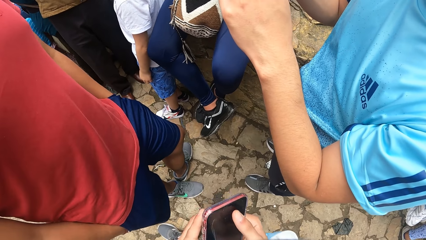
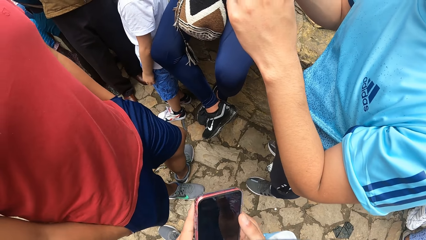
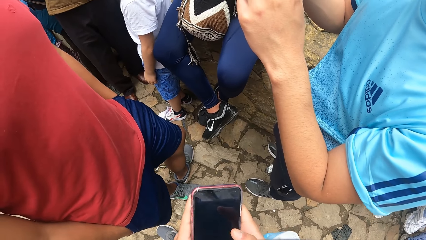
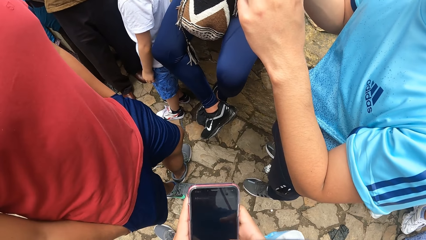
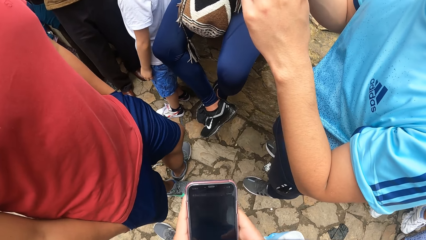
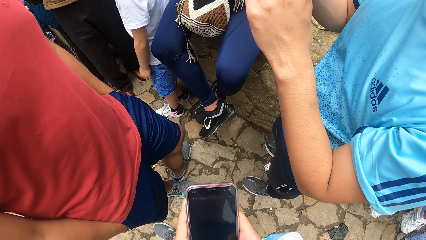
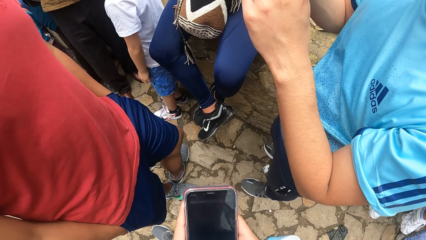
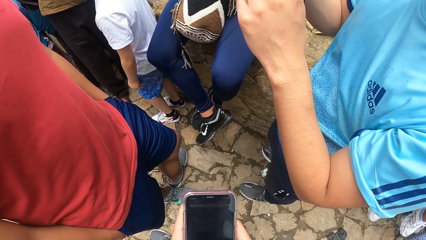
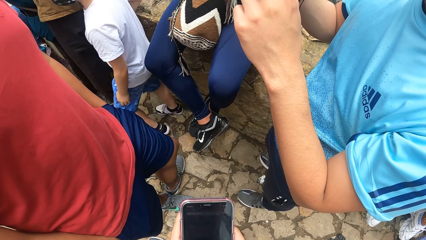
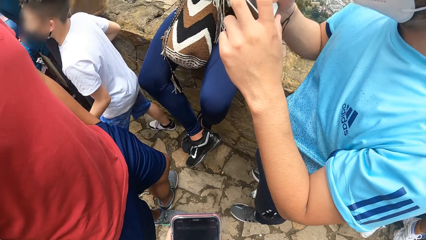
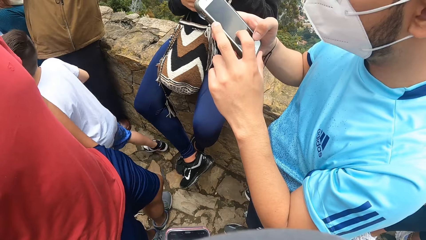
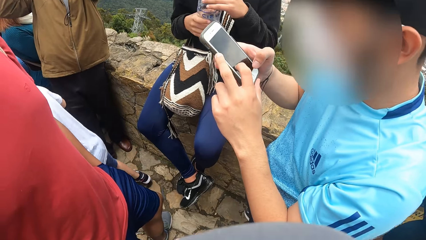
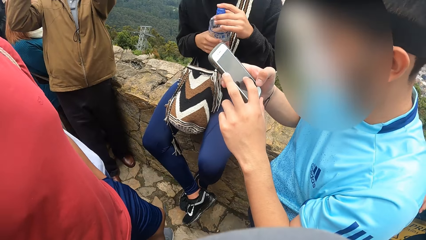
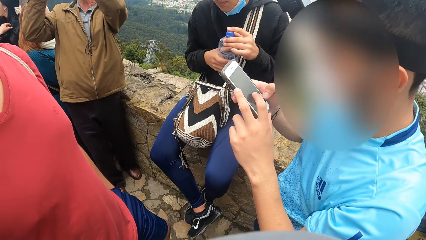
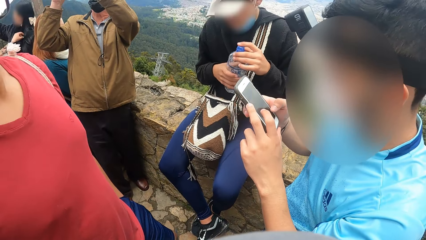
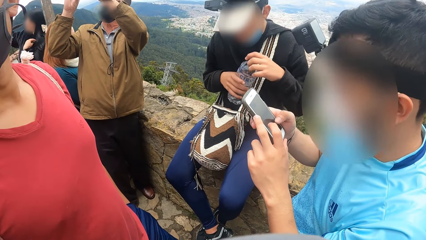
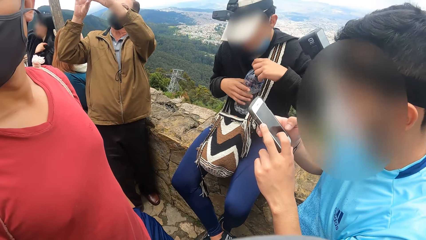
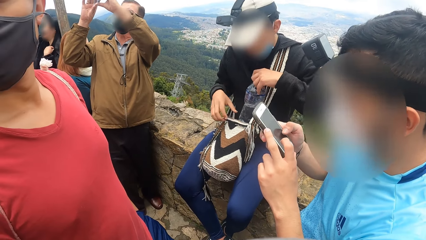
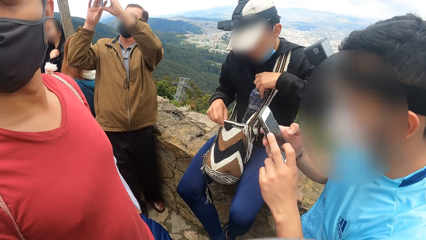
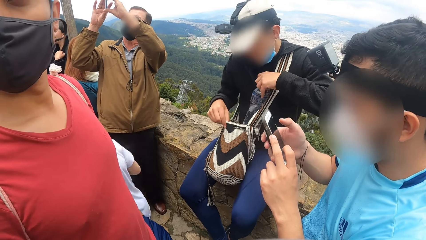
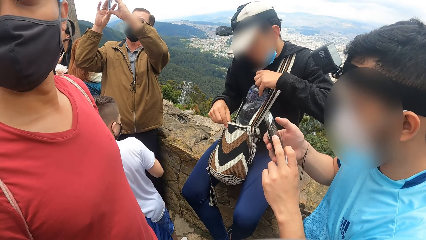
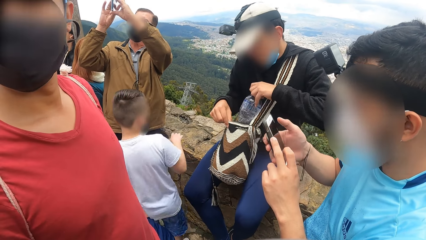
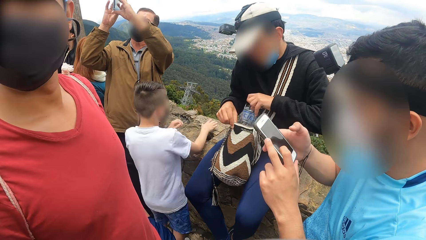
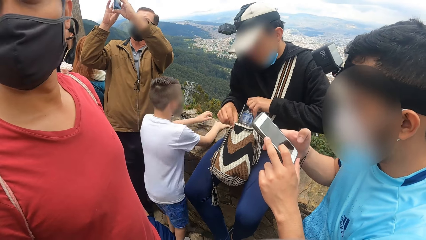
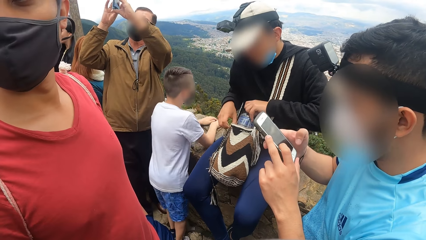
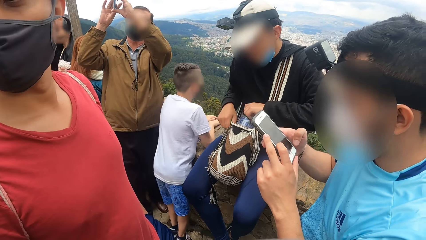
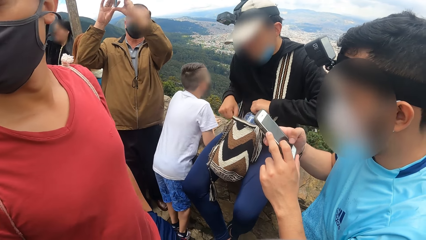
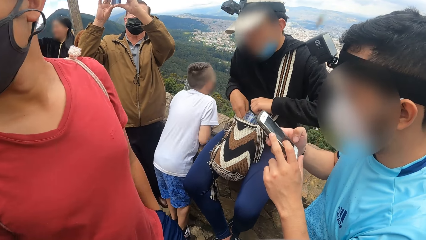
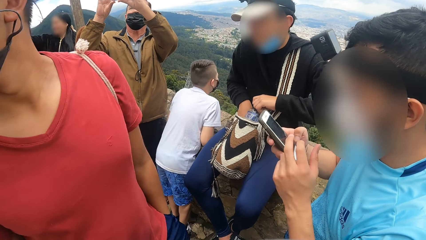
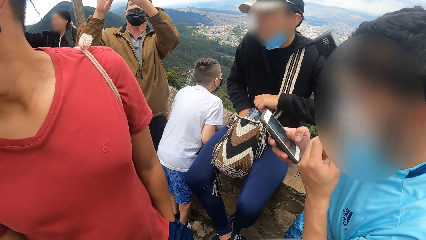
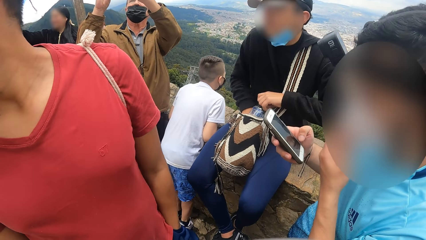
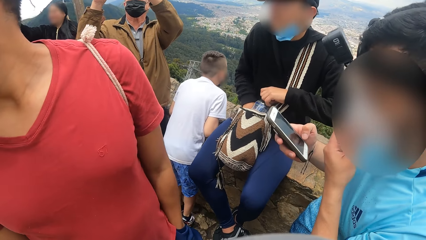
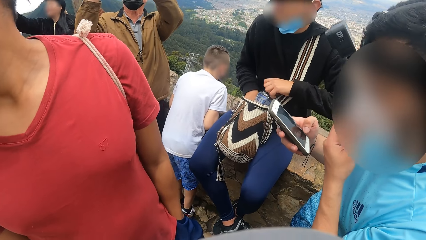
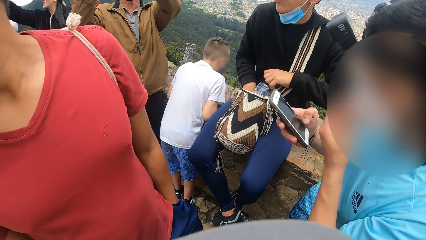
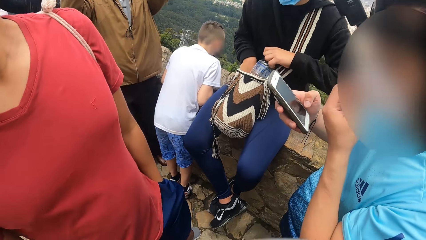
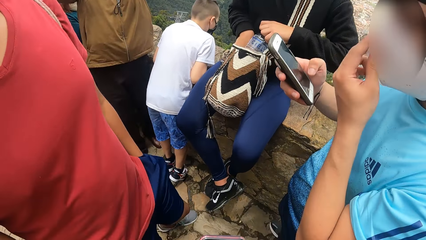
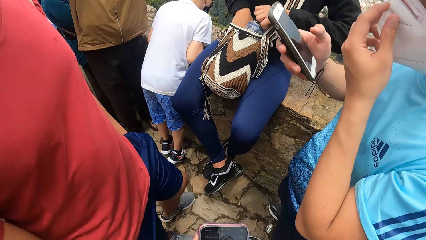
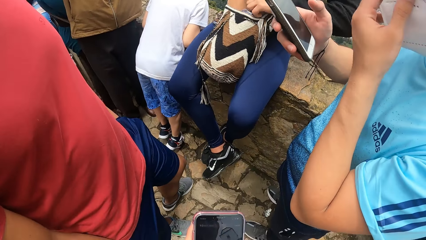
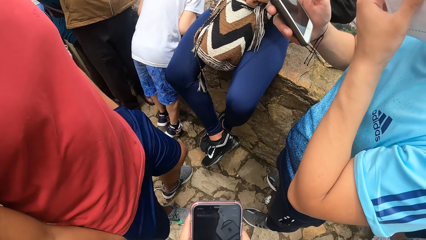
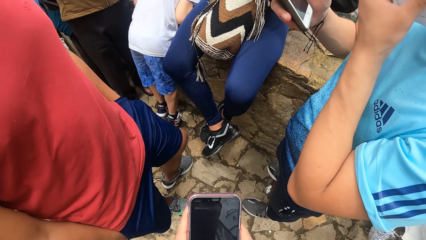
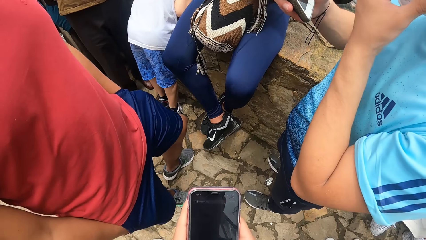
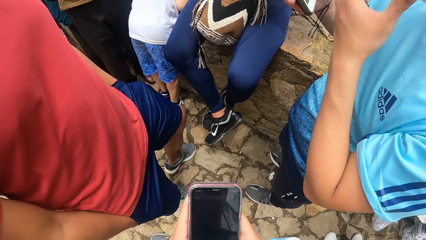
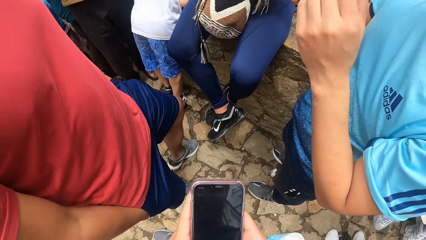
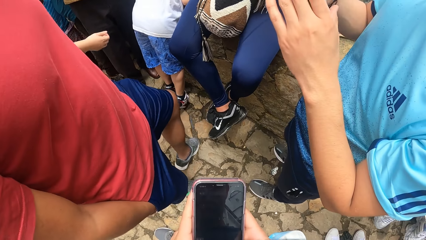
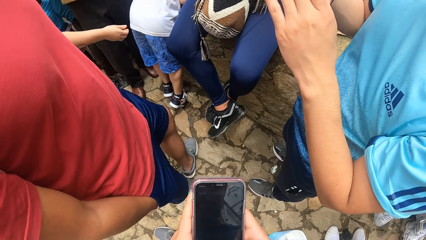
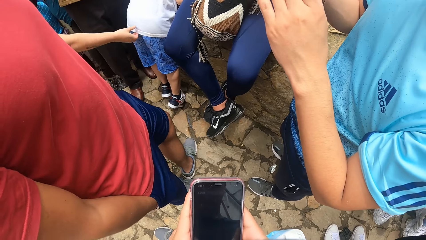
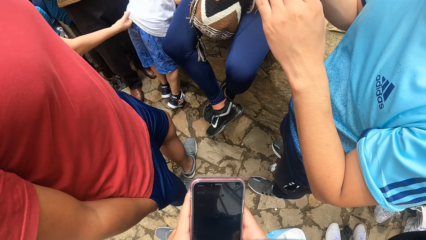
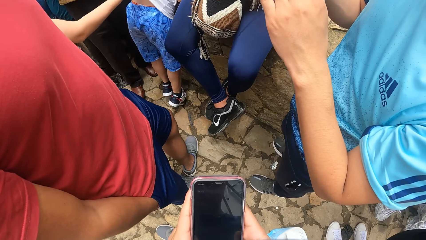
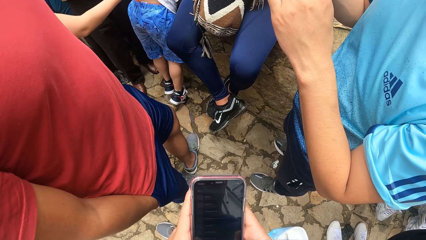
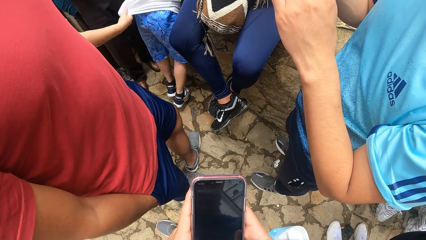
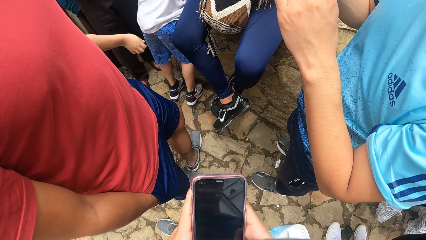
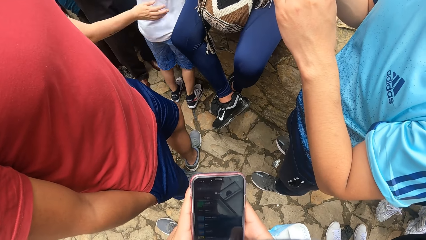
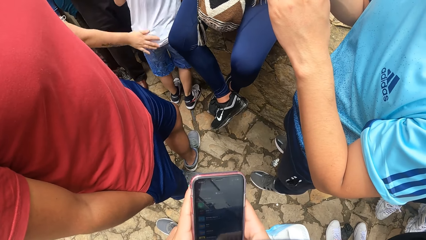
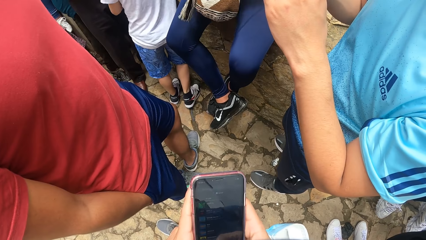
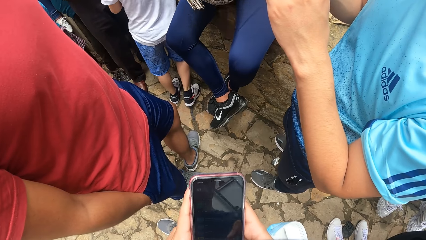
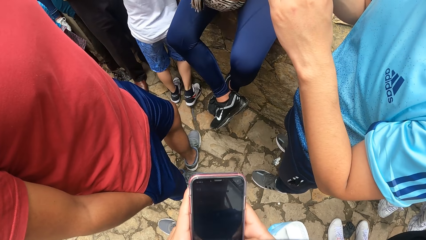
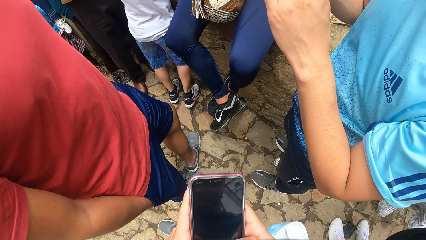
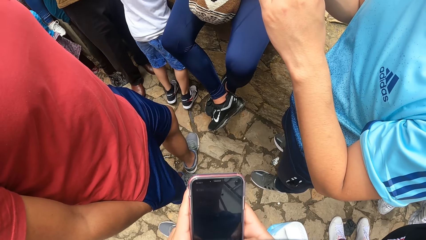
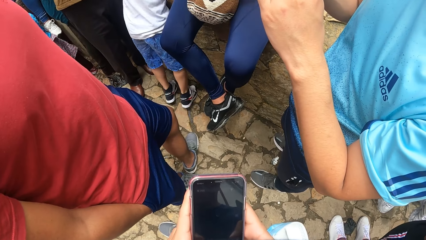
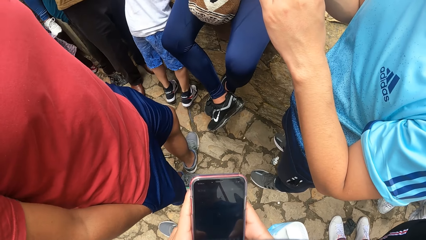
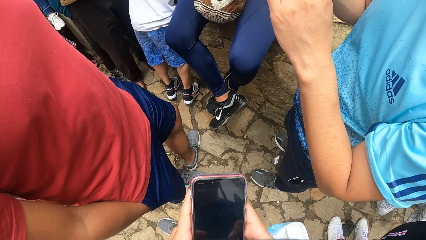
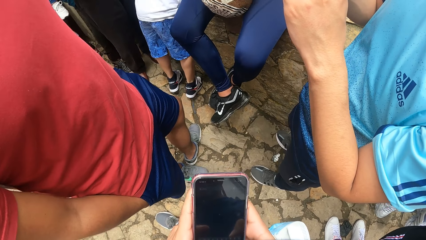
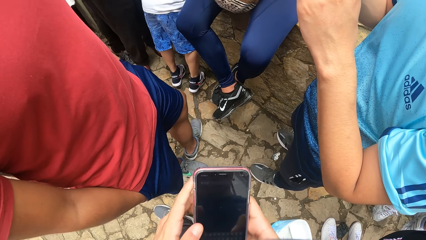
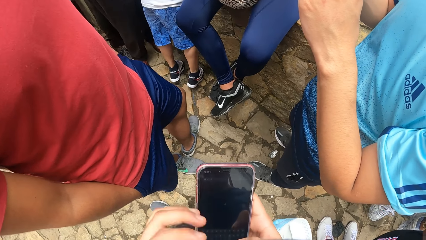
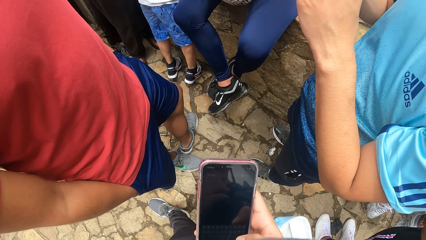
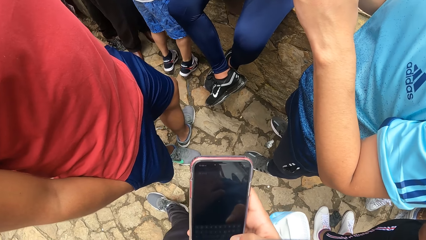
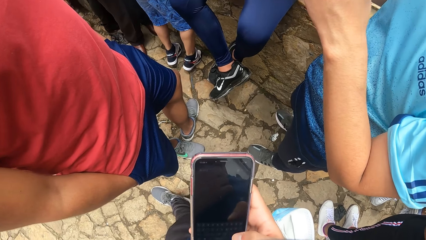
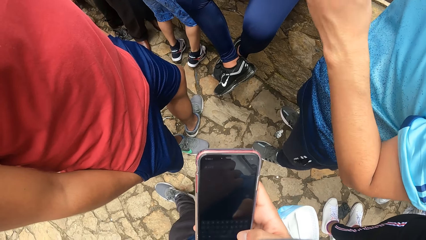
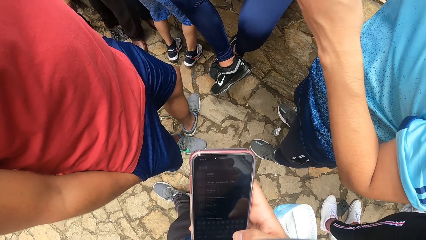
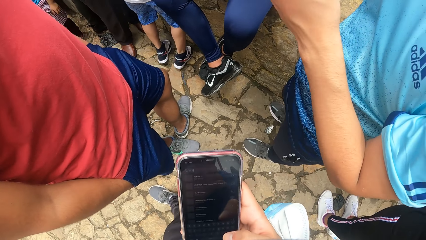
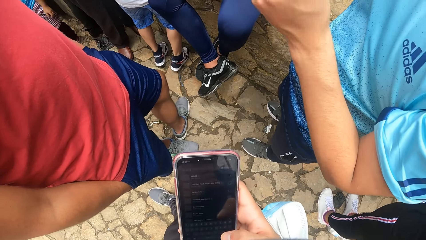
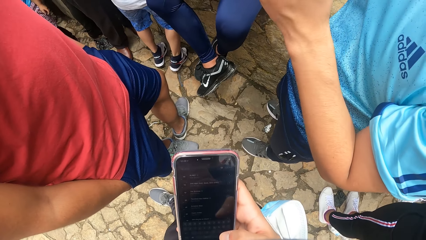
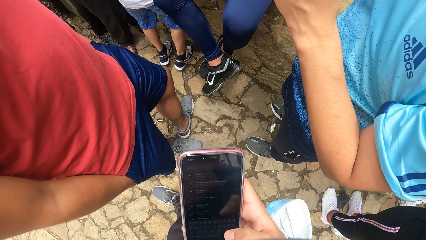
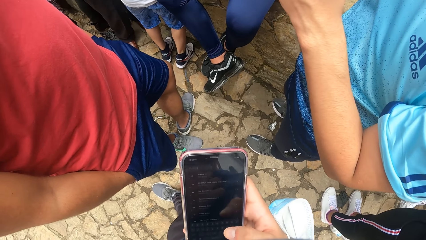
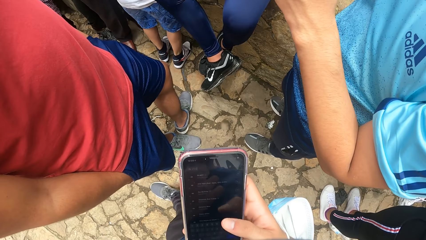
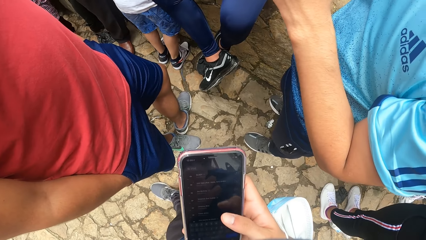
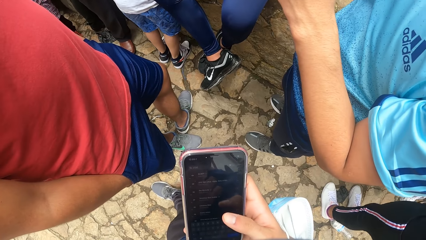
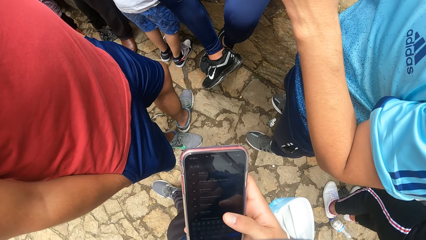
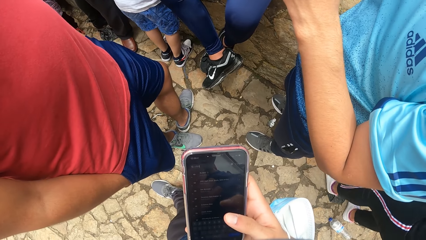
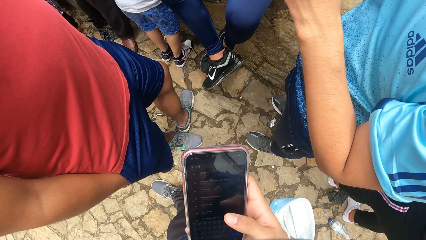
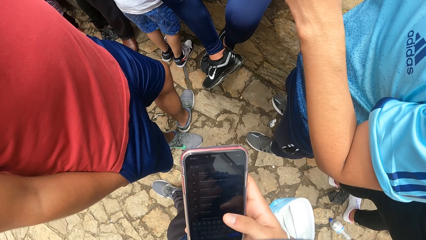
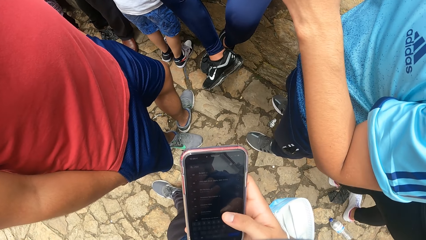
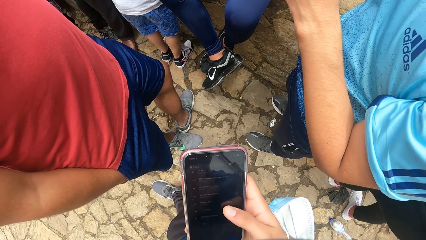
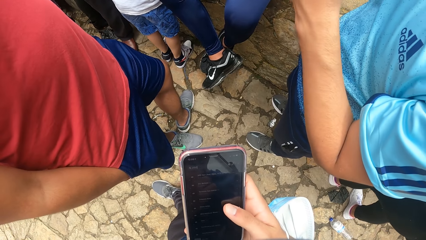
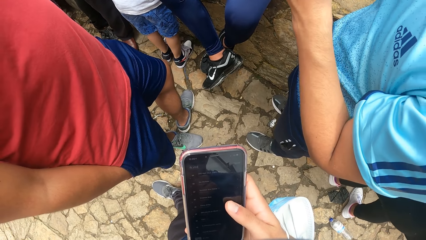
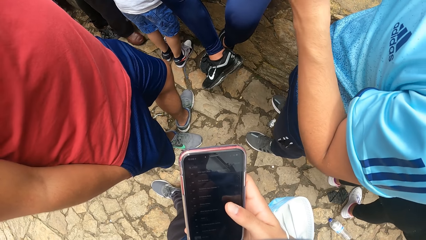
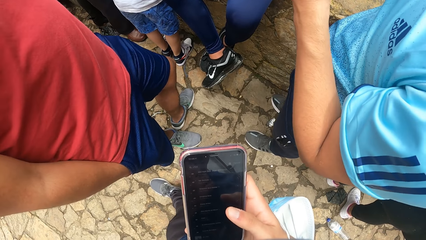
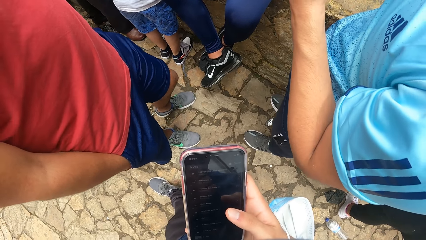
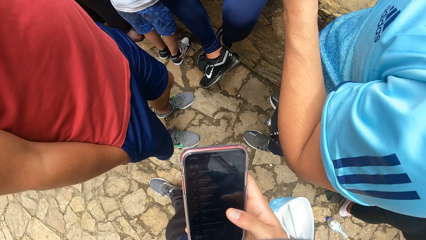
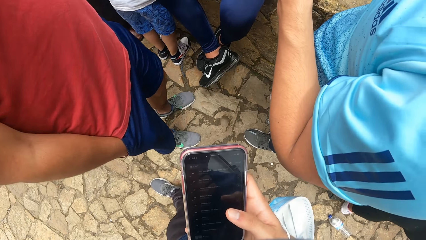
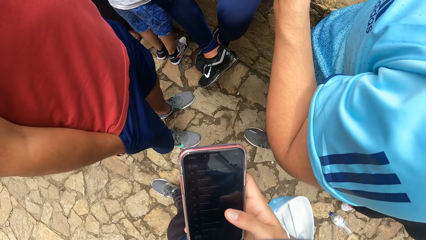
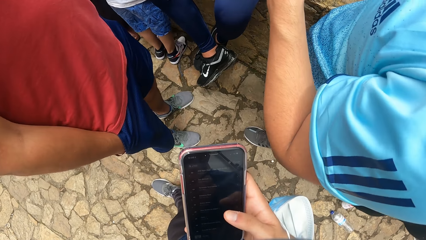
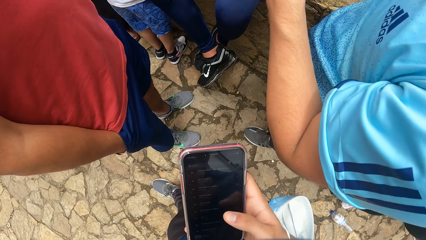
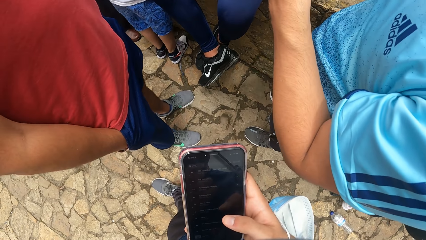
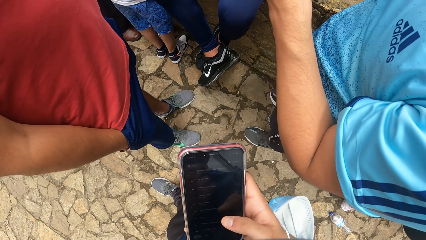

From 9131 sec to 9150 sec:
The camera wearer types on a phone. A man scrolls on a phone. Another man drops the bottle of water in his left hand inside the bag. The first man adjusts a mask. The camera wearer scrolls on the phone. They touch the face and scroll on the phone.
